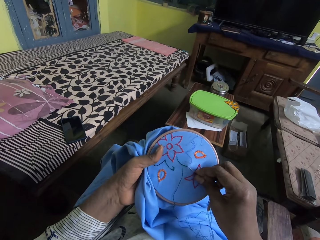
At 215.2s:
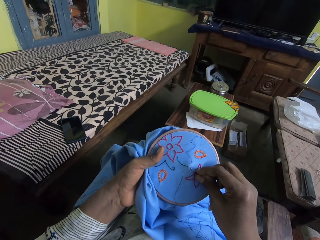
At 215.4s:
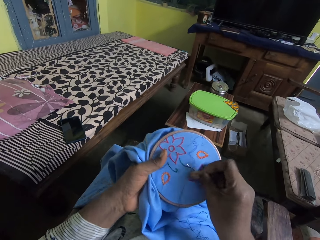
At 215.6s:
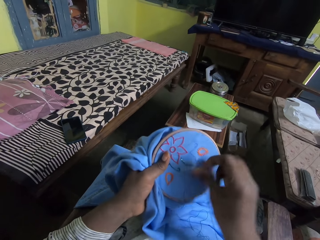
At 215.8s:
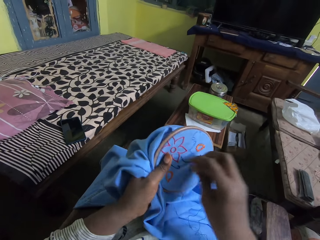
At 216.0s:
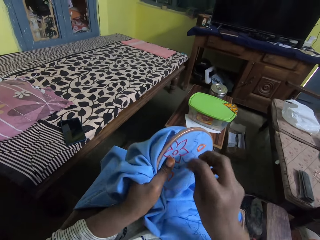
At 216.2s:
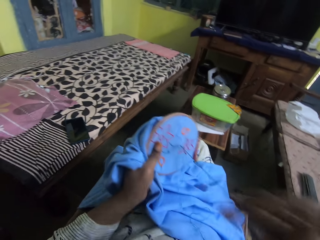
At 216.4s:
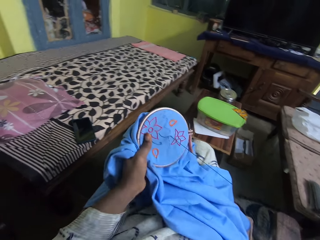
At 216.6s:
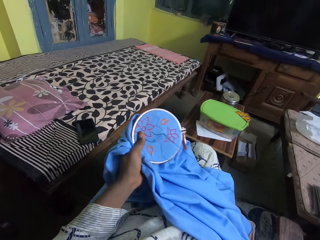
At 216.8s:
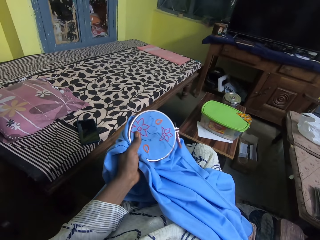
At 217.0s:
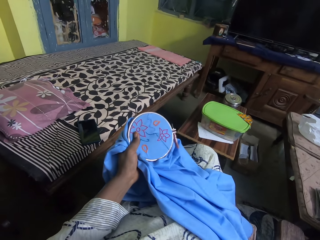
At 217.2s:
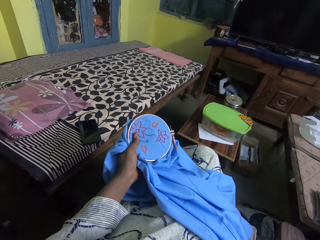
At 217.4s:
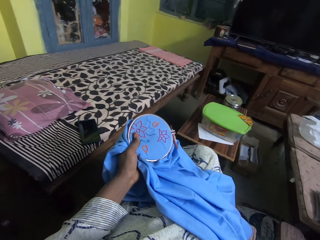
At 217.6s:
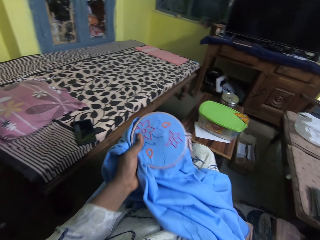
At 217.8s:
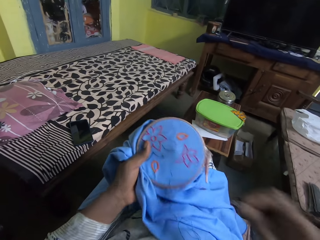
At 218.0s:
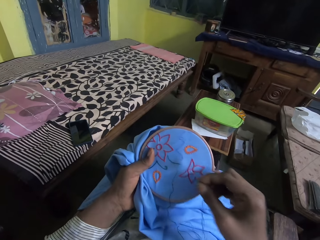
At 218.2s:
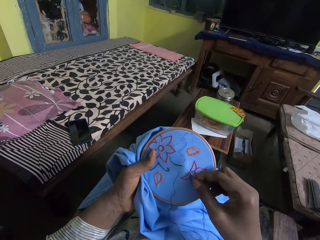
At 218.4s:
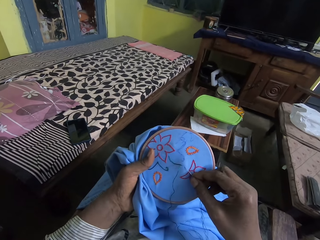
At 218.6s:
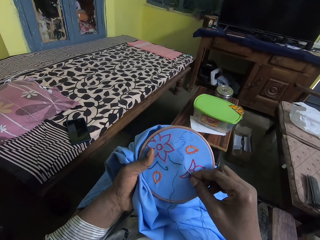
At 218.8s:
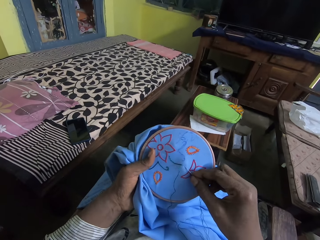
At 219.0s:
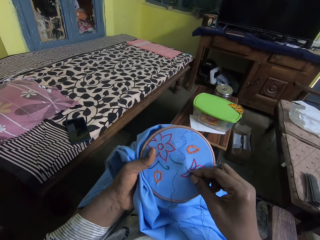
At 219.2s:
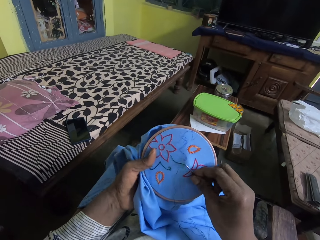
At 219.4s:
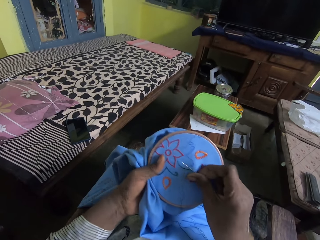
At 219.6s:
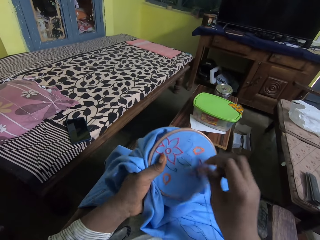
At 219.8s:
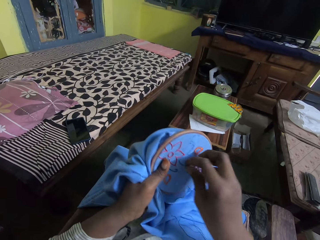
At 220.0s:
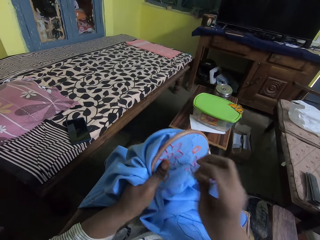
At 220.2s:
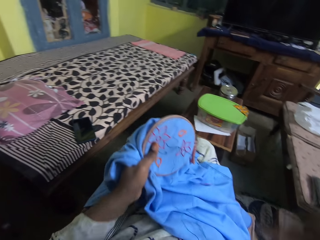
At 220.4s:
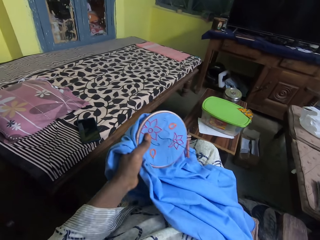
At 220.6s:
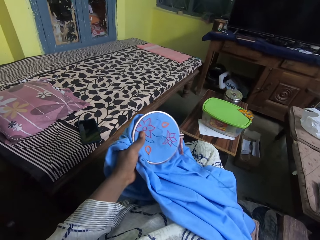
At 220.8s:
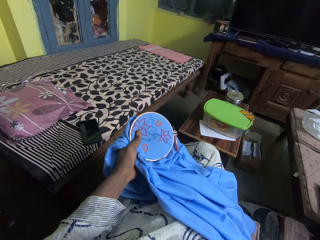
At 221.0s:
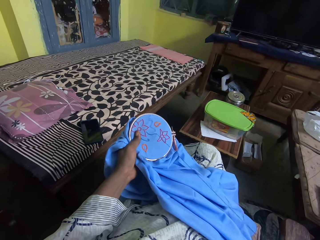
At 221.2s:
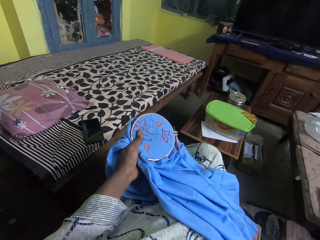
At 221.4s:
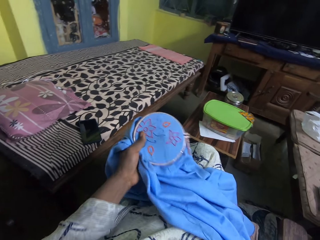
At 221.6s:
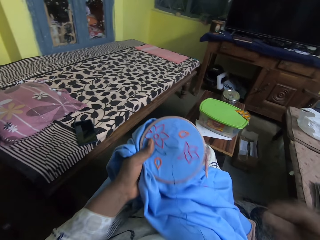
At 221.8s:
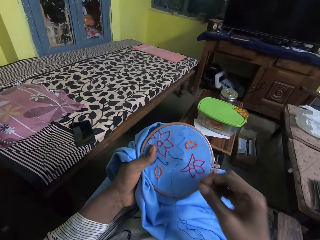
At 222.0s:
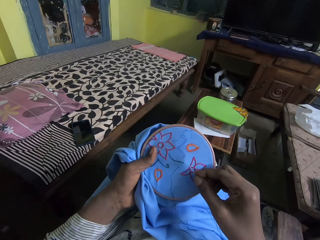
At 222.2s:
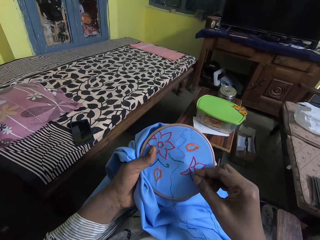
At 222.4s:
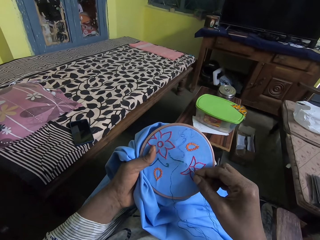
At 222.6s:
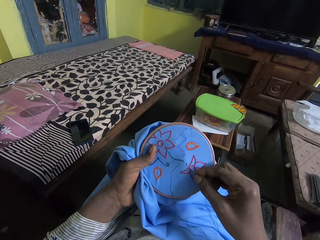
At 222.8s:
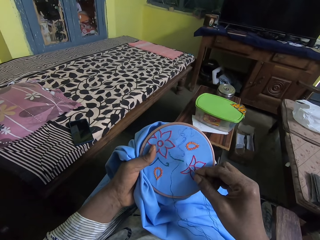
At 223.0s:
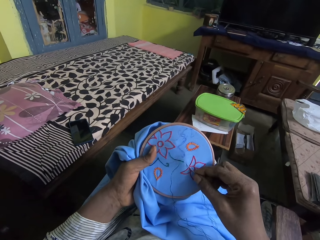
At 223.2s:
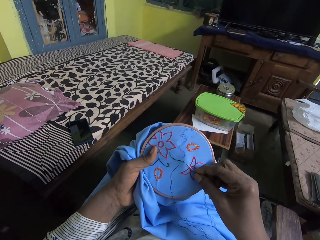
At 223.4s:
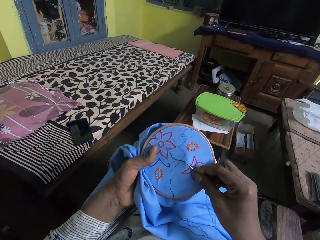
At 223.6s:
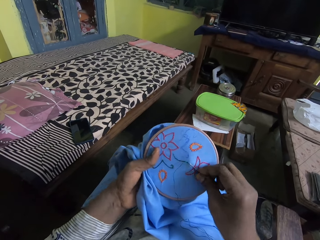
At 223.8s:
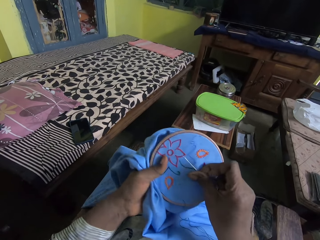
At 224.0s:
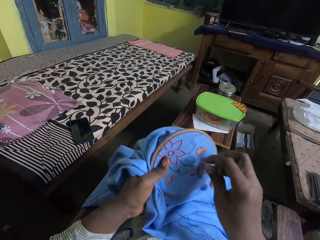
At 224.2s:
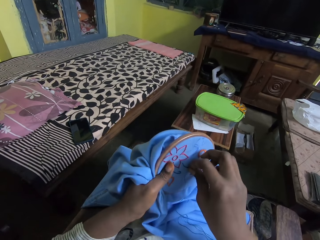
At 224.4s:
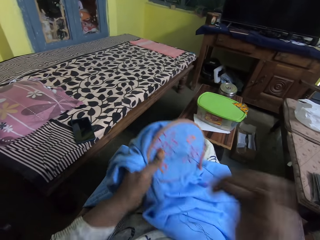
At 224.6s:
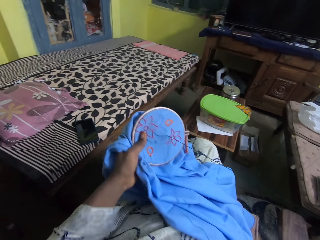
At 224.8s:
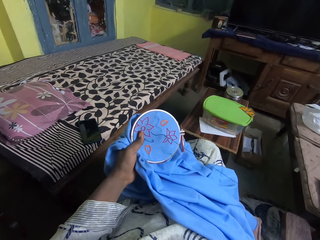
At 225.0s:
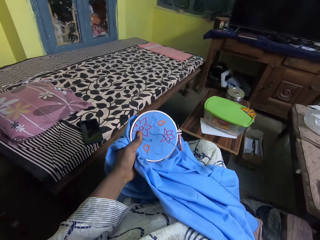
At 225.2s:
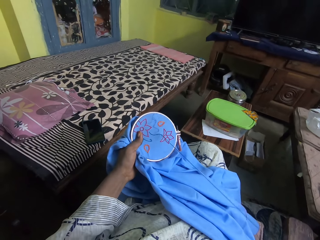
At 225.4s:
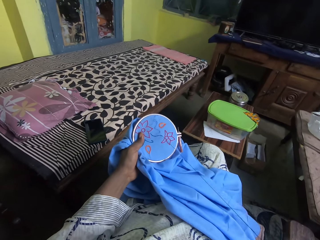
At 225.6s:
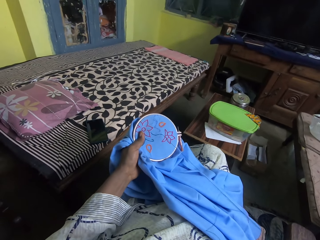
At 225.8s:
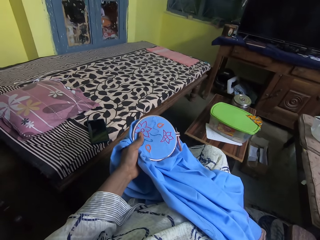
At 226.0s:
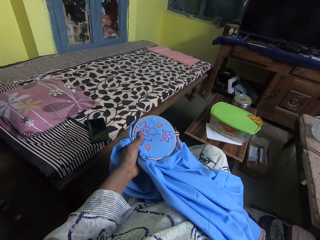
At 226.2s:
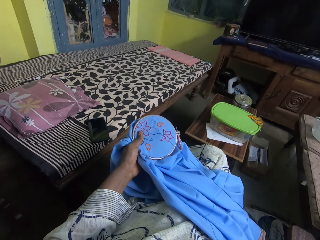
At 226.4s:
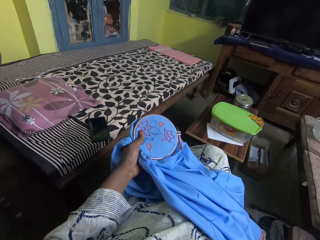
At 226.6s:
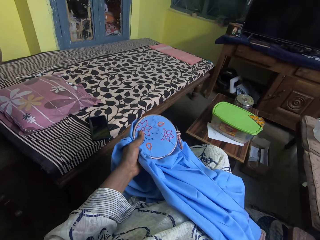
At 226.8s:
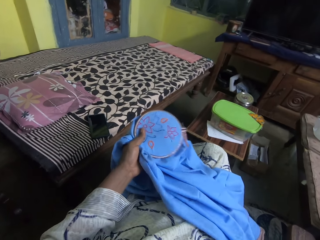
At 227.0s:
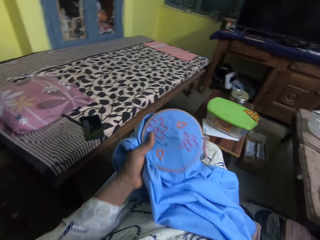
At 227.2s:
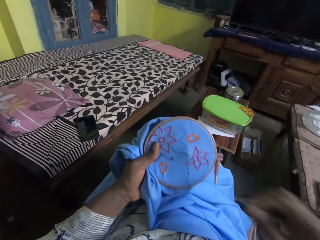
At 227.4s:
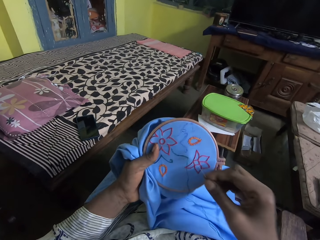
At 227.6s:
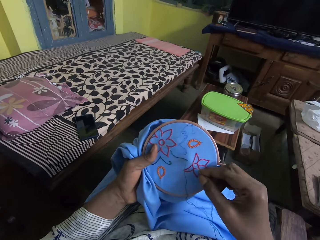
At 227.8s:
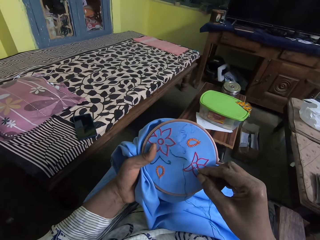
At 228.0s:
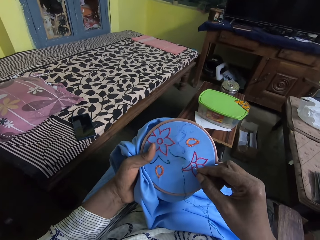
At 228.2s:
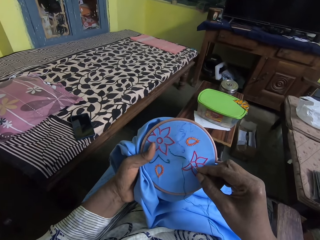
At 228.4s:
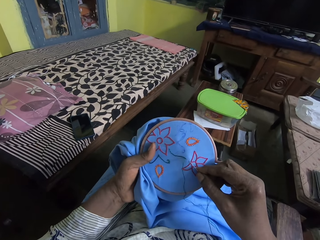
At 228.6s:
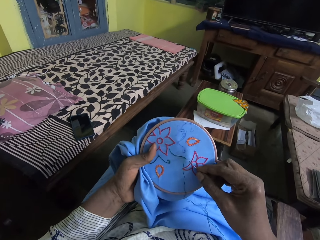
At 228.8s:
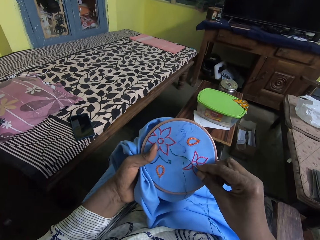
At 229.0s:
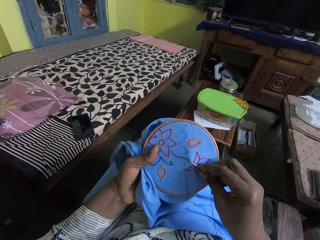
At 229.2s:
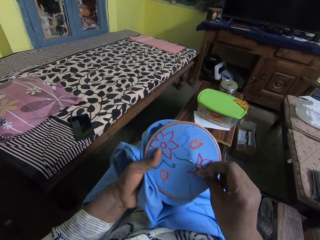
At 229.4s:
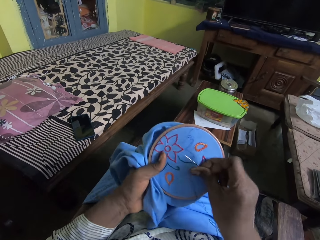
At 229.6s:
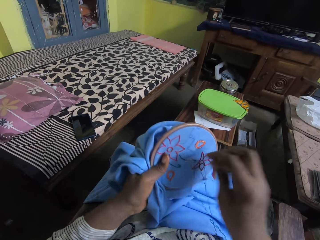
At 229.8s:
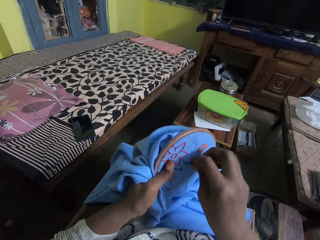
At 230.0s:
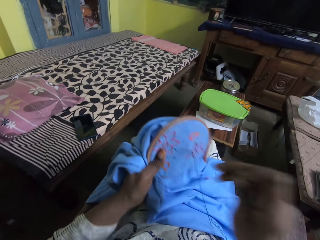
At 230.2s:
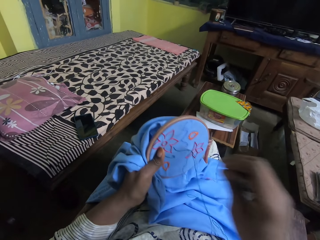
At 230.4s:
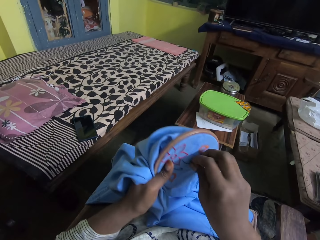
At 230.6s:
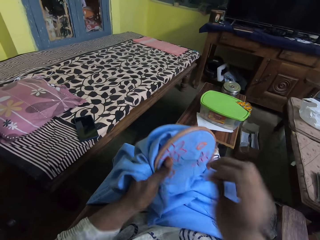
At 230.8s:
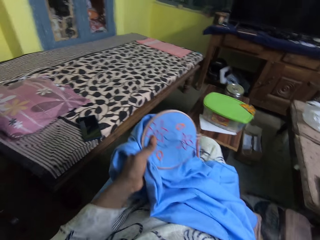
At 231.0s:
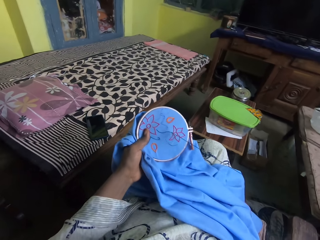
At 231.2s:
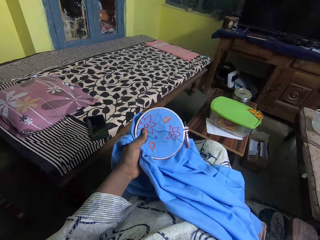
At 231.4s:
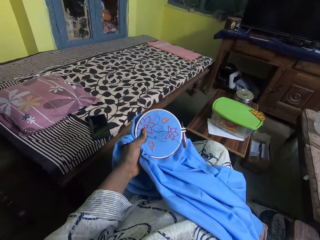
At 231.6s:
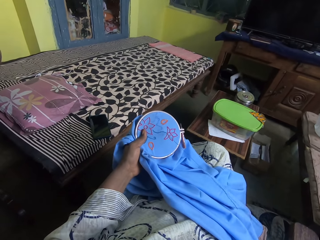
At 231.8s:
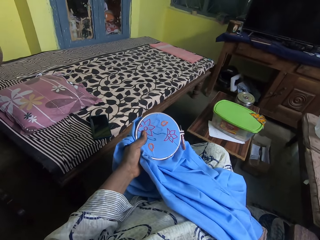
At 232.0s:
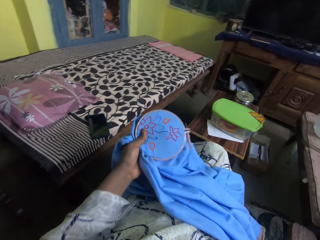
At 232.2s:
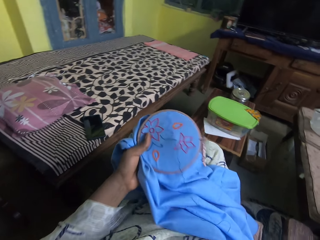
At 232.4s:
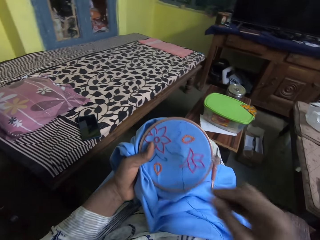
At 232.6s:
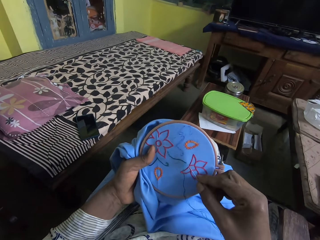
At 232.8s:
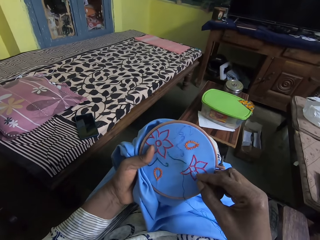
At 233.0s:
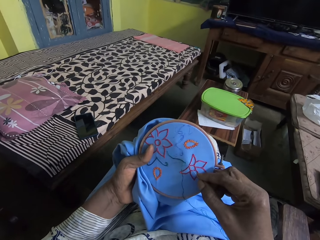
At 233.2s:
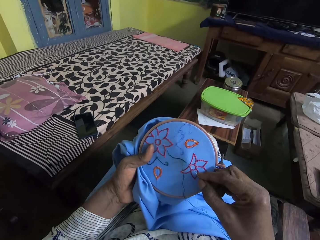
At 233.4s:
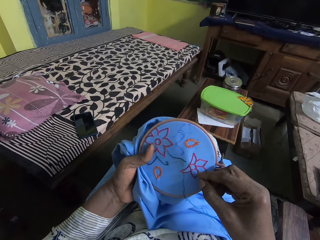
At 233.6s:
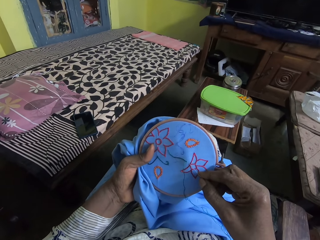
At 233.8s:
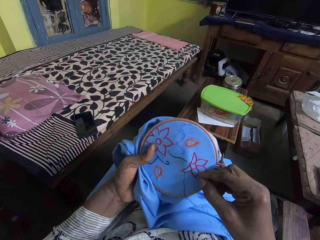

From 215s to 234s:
The camera wearer sews. They pull the thread. They sew. They pull the thread. They sew. They pull the thread. They sew. They pull the thread.

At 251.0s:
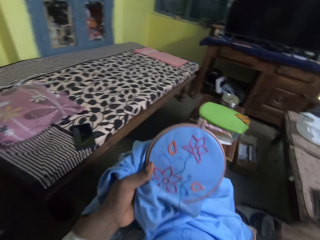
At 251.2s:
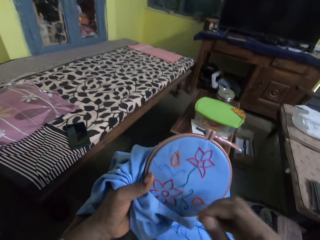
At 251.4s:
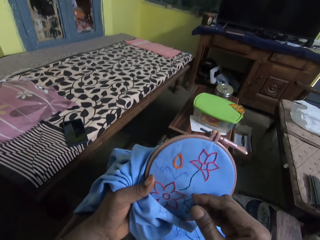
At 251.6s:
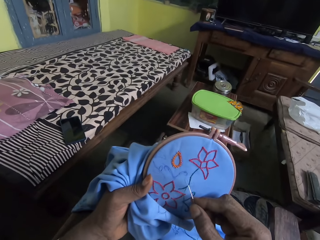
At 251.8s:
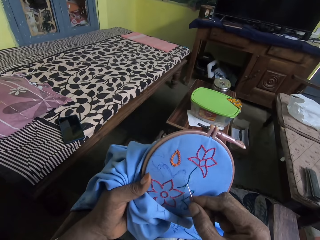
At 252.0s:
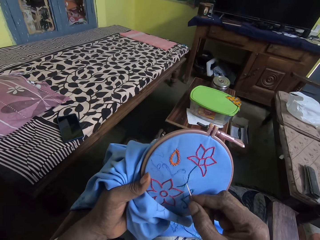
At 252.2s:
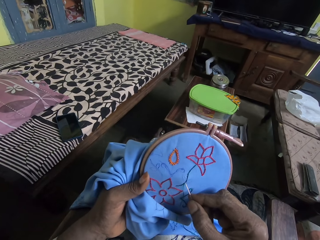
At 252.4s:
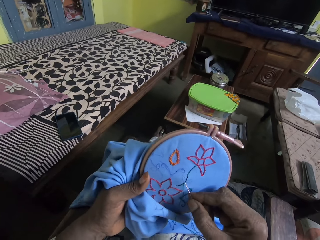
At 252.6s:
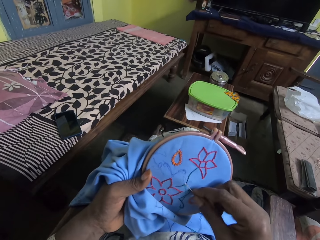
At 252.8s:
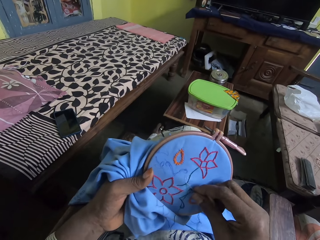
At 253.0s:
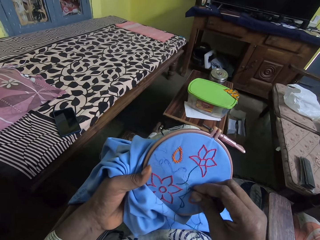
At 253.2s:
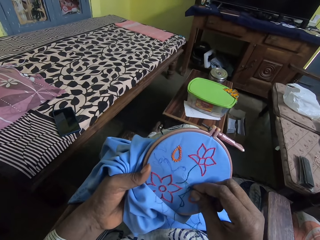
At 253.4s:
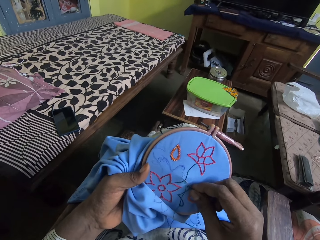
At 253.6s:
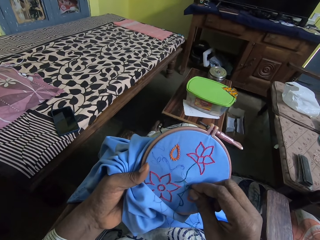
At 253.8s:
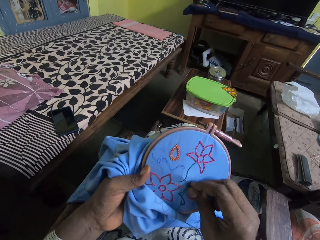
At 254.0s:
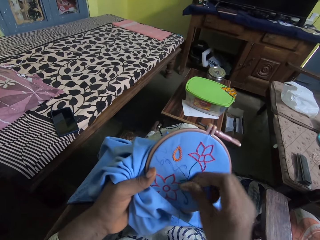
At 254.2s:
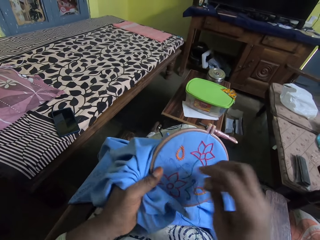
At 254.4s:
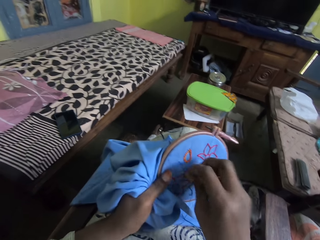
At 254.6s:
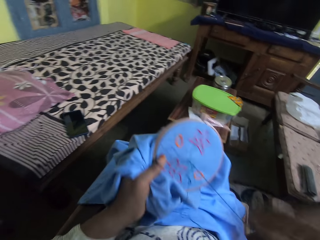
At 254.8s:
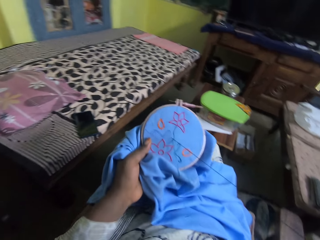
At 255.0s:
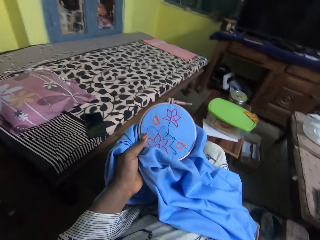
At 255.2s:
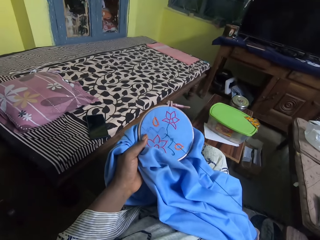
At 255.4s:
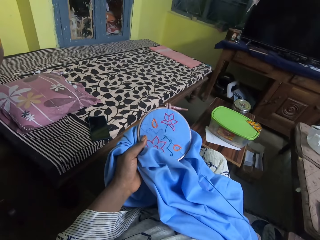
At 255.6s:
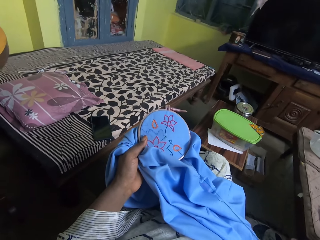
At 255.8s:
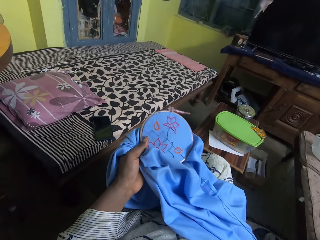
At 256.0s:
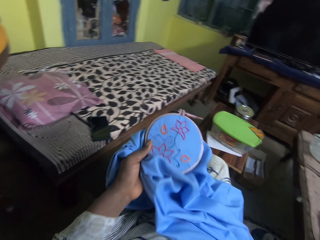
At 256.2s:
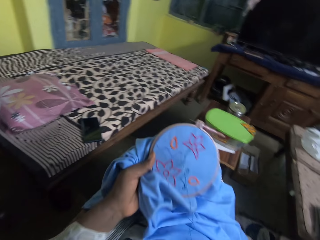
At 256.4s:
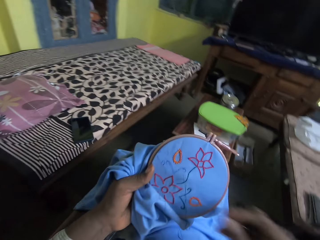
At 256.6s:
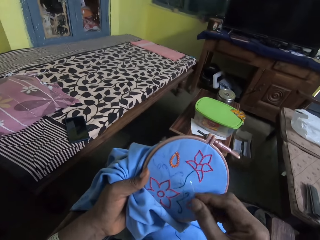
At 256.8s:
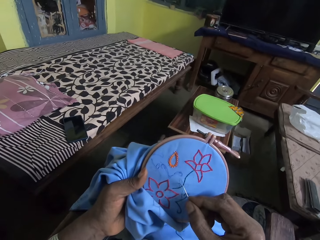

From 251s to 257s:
The camera wearer embroiders a cloth. They pull the thread.
